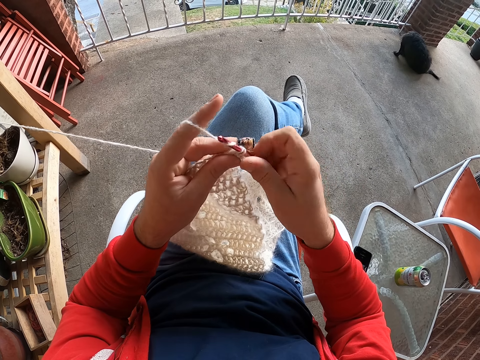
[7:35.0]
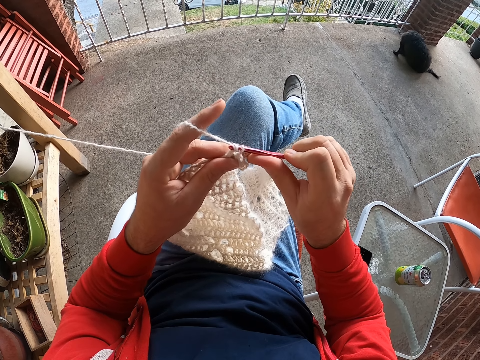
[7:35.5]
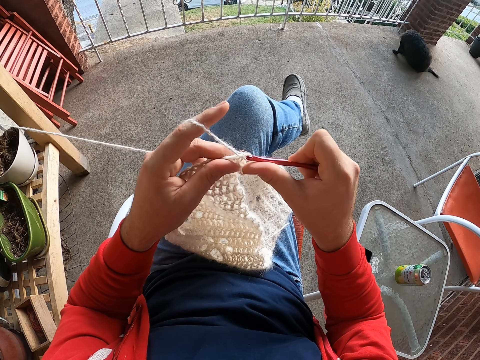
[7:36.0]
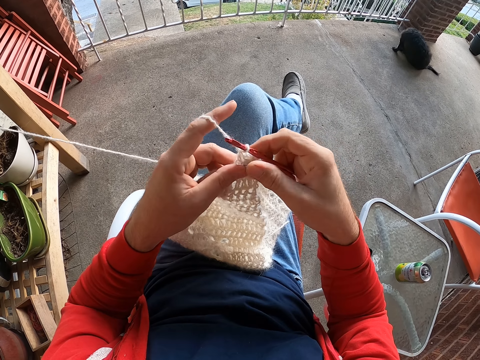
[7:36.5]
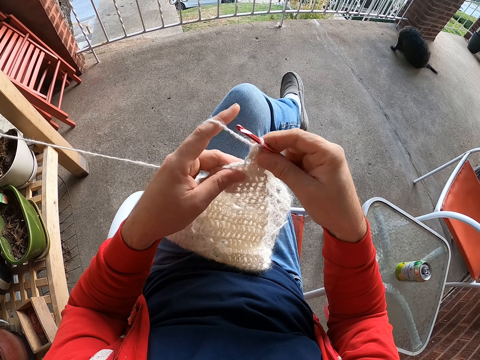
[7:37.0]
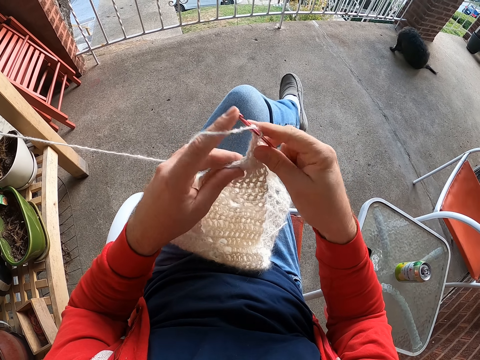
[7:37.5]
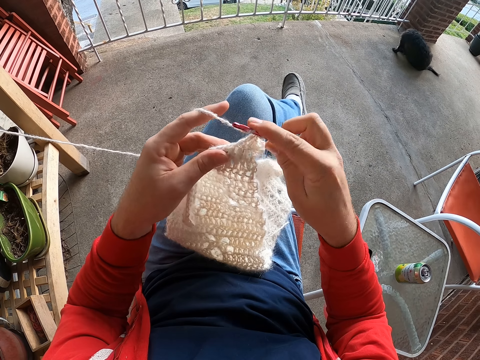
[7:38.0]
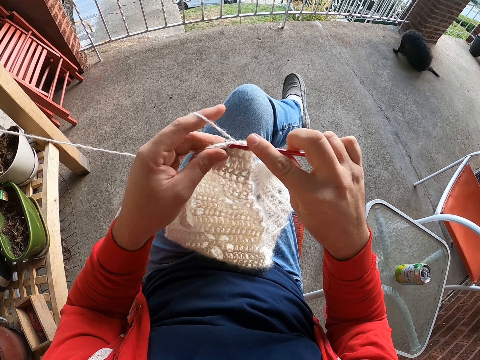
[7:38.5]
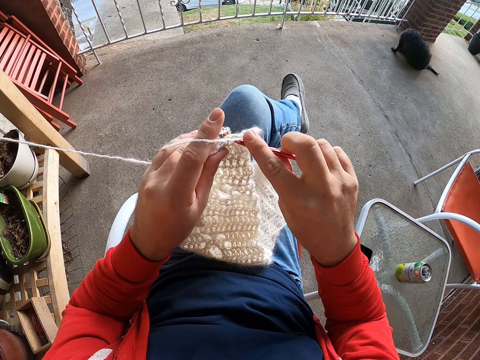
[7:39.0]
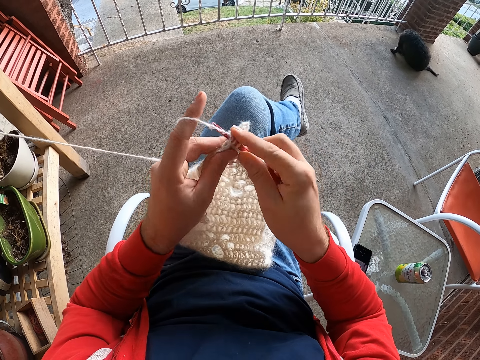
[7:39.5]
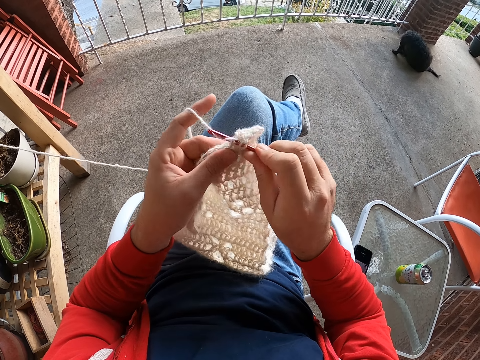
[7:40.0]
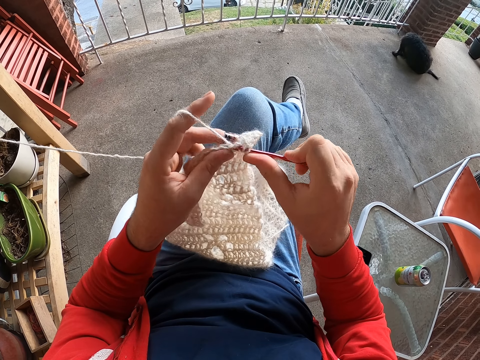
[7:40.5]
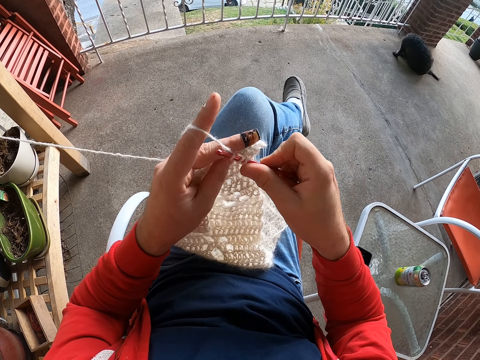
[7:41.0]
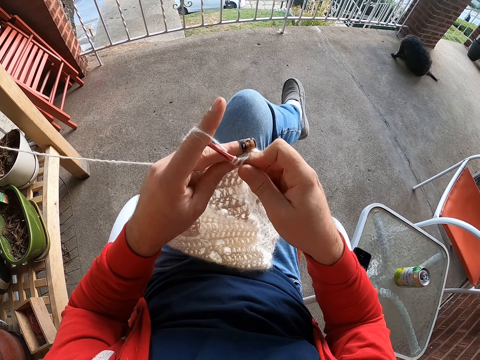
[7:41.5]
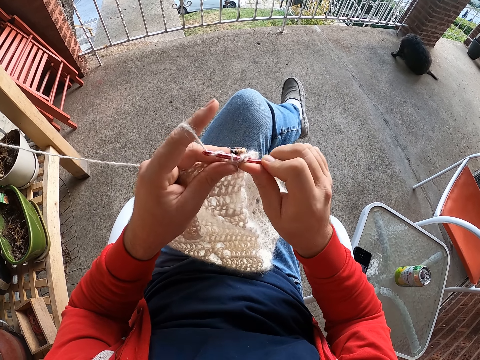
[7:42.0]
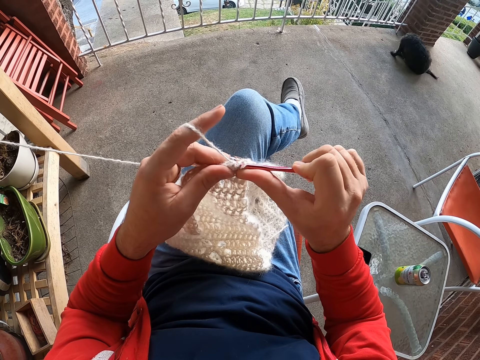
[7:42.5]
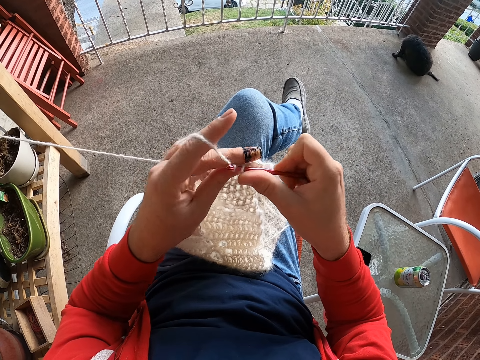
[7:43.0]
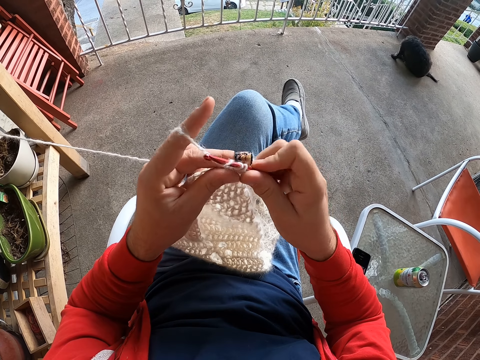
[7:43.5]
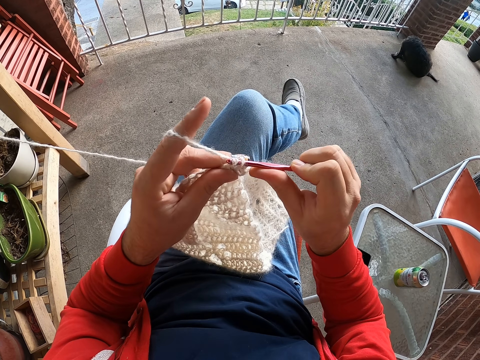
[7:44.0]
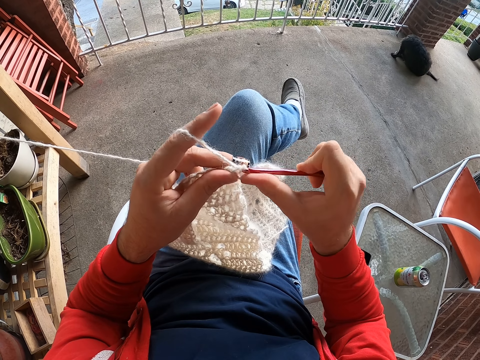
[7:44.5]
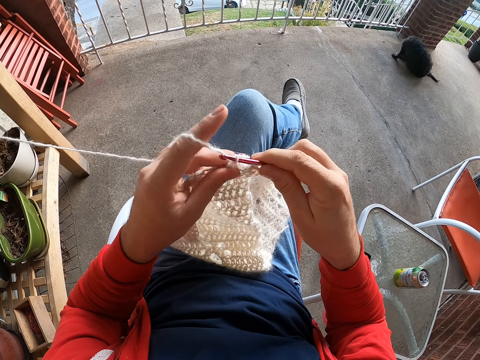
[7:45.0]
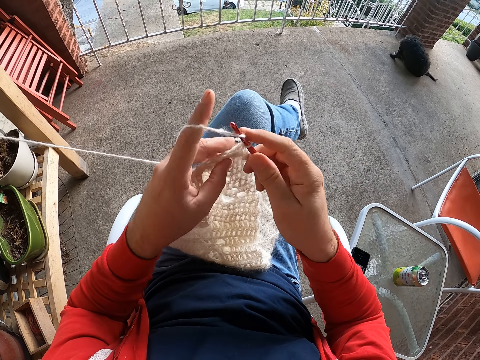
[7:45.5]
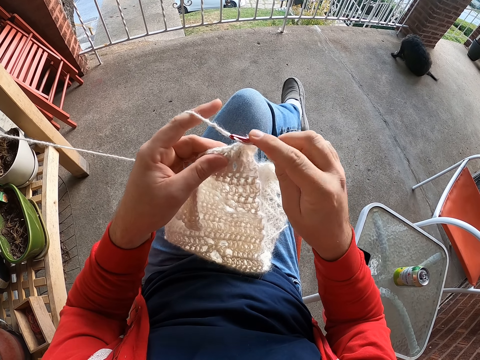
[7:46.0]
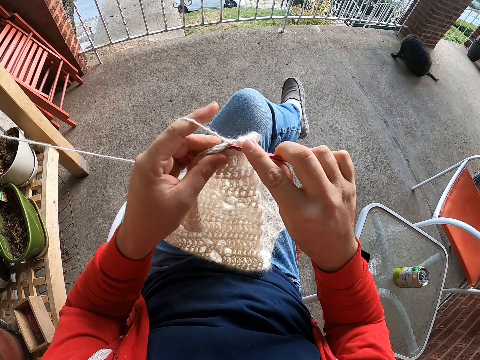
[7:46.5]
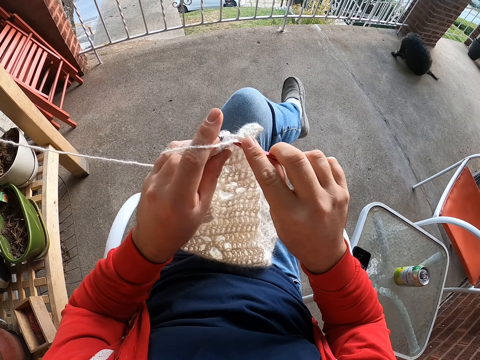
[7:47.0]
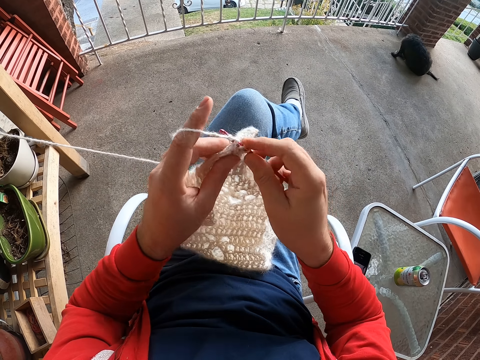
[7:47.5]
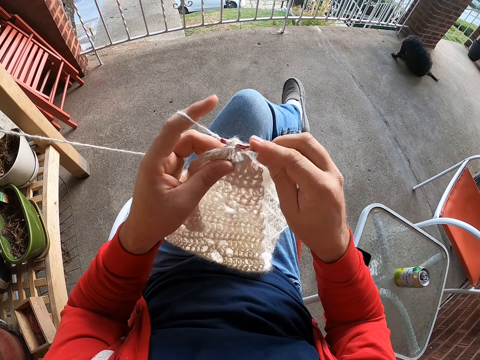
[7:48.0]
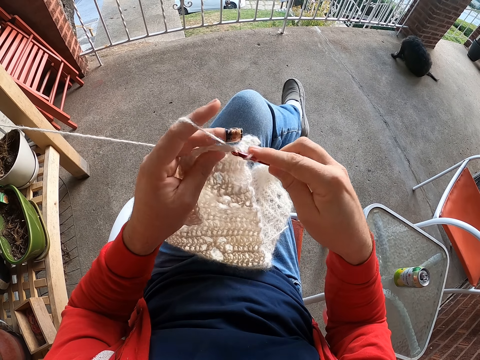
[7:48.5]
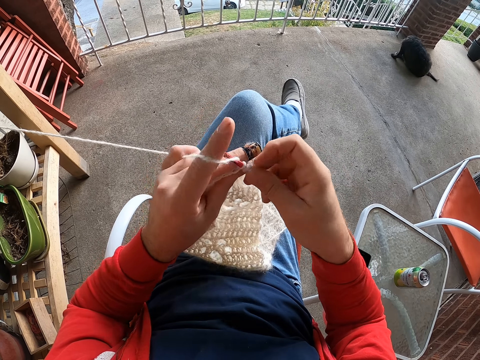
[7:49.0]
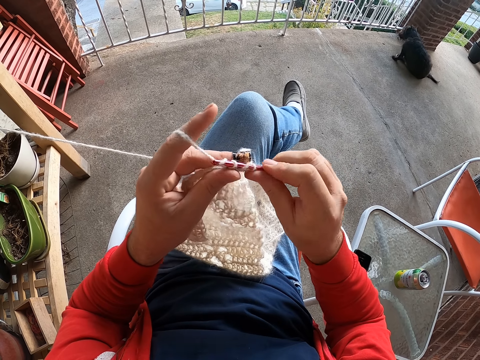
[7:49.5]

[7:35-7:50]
The camera wearer adjusts the fabric. They roll thread on the crochet. They knit the fabric.

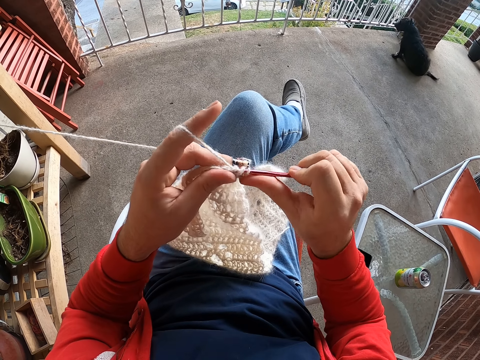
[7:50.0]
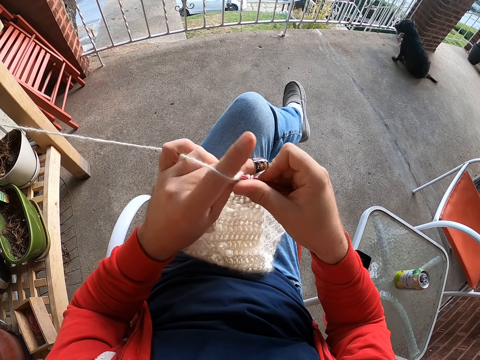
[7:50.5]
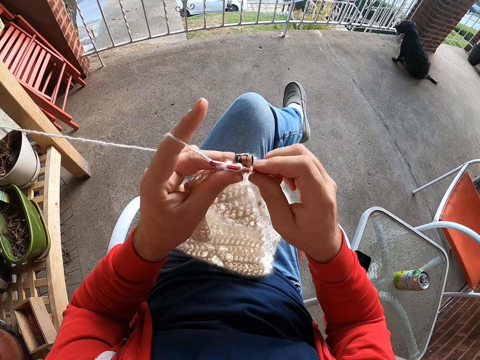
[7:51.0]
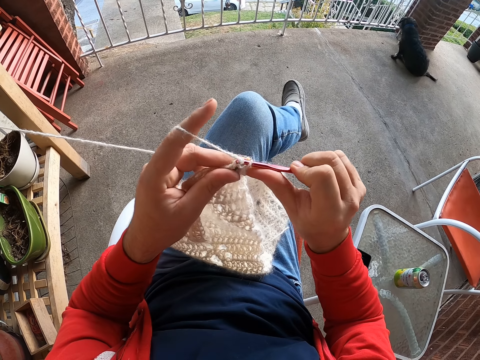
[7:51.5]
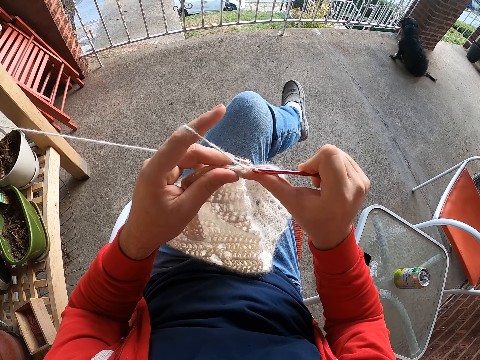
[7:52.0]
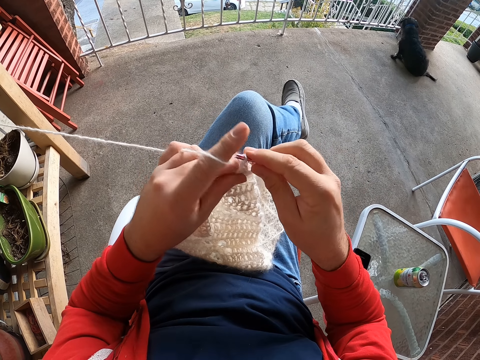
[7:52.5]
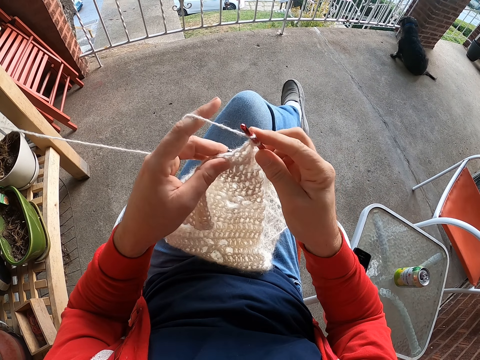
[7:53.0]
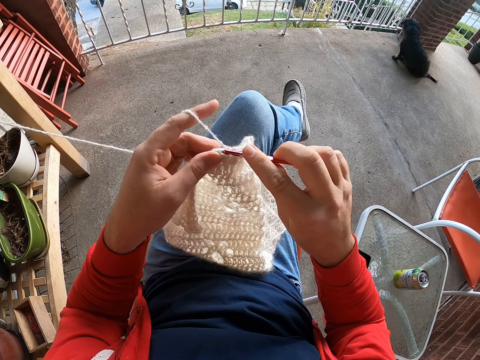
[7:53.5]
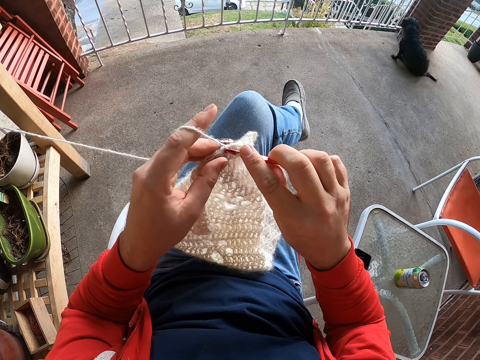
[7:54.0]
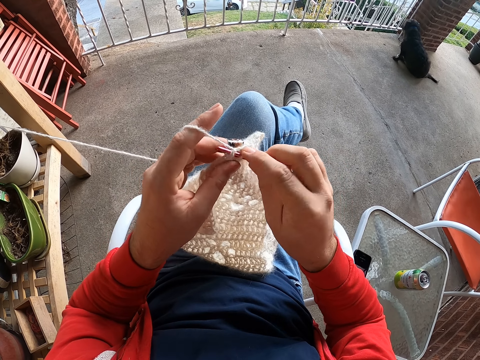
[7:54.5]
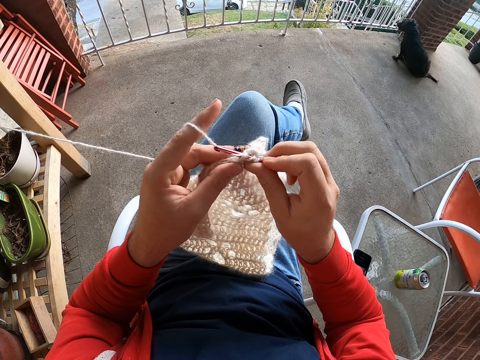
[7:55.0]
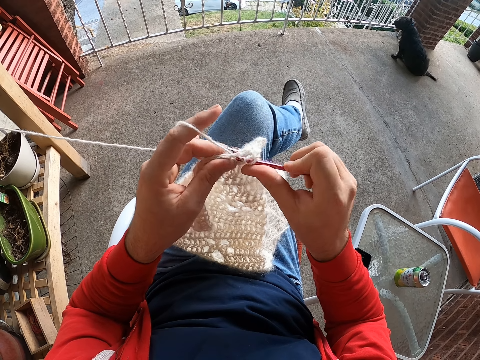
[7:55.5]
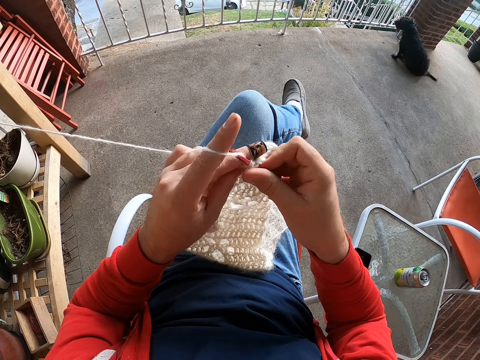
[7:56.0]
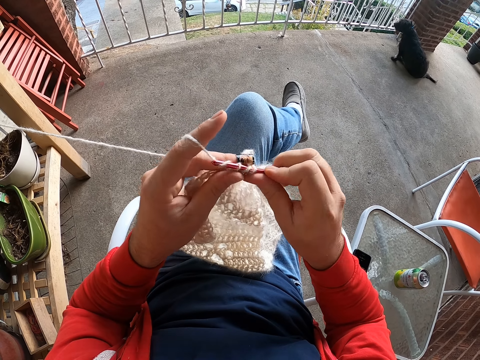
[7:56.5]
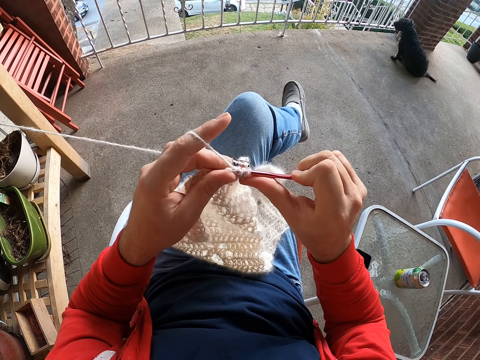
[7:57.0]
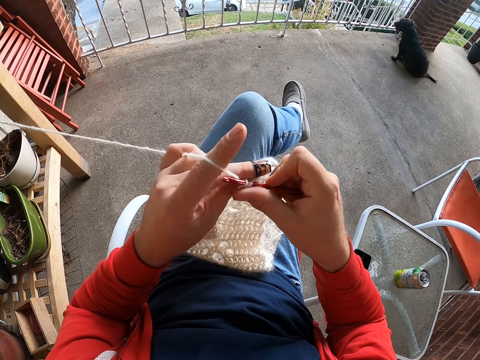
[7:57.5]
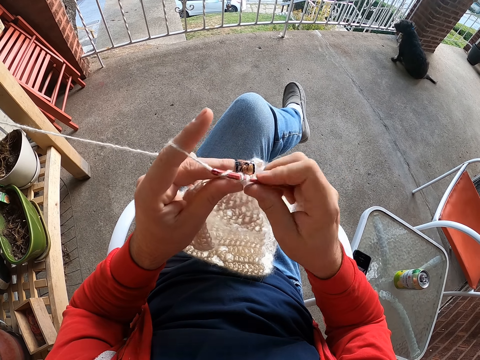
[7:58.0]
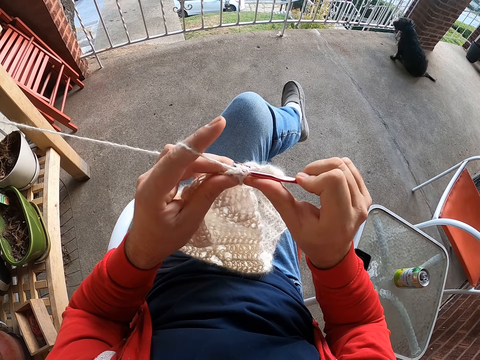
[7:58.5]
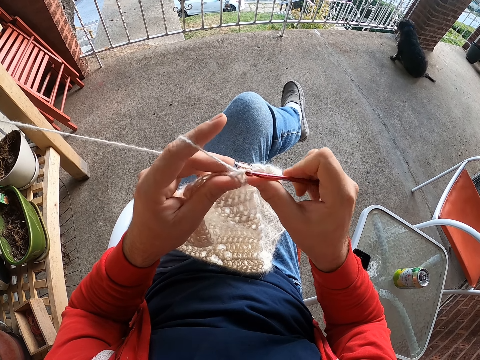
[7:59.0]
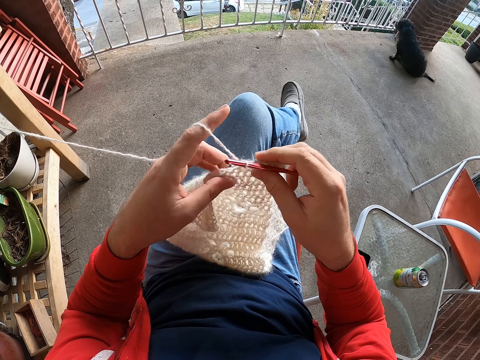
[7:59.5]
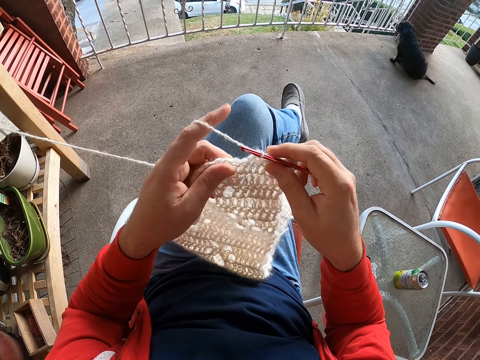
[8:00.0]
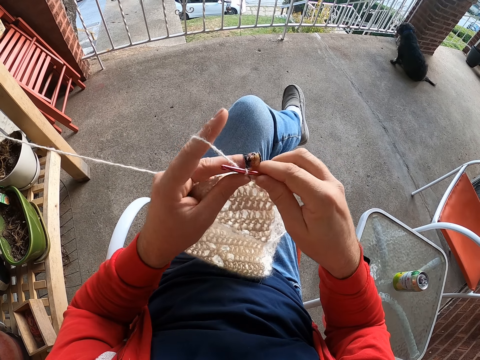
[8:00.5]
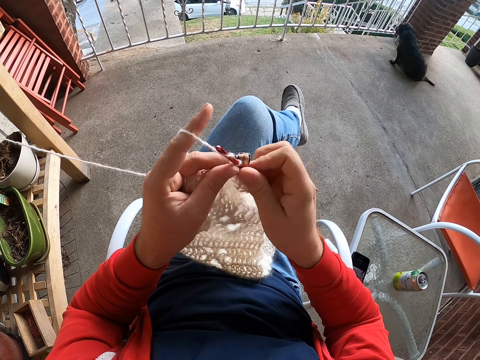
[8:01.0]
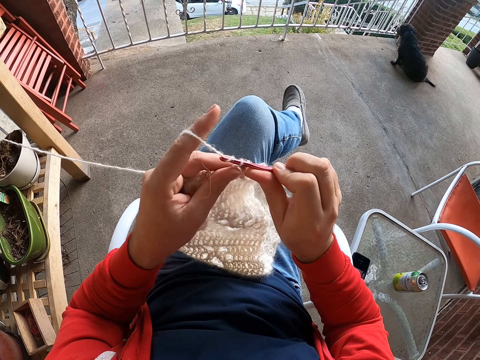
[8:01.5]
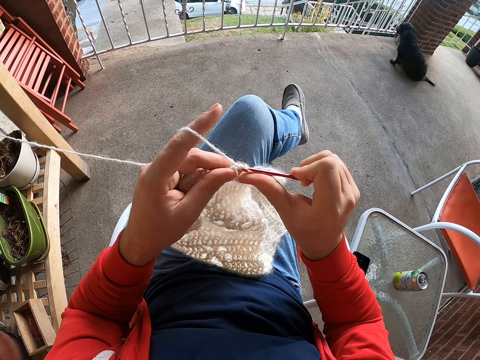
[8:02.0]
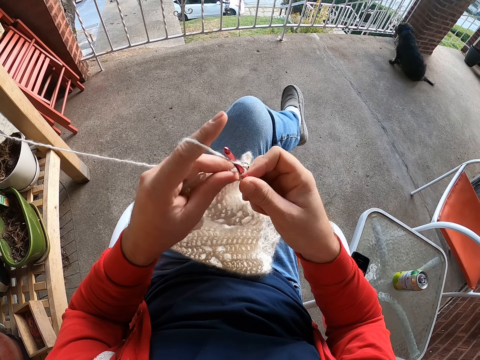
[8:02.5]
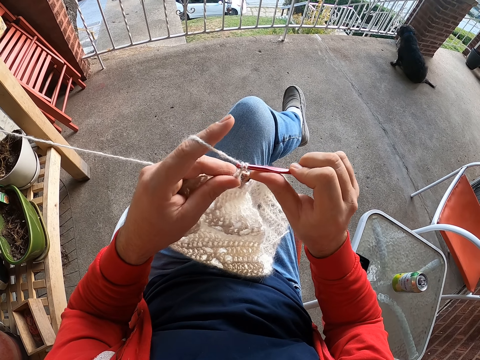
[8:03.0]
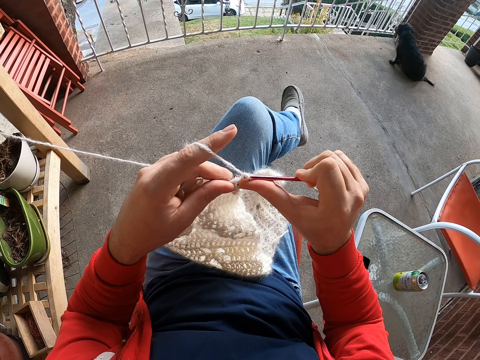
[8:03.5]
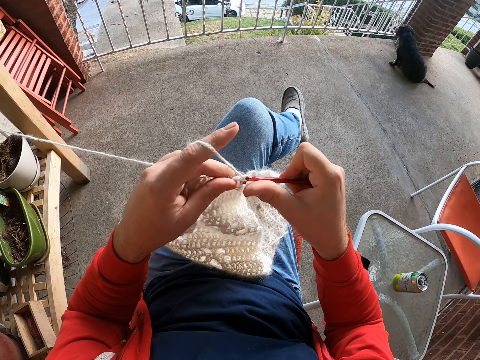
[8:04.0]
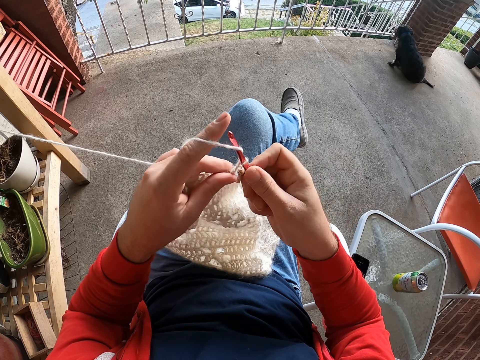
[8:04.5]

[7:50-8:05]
The camera wearer rolls thread on the crochet. They knit the fabric. They adjust the fabric. They knit the fabric.
